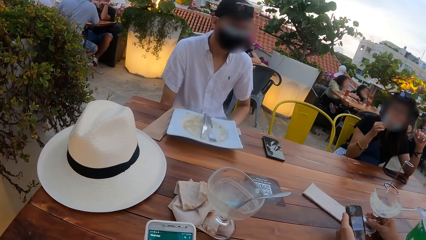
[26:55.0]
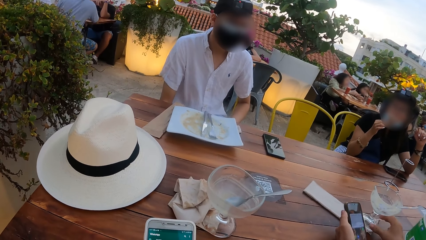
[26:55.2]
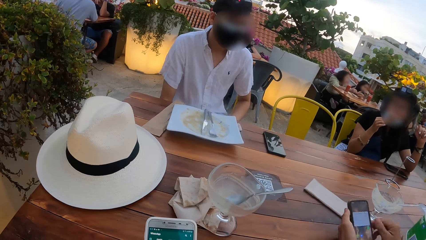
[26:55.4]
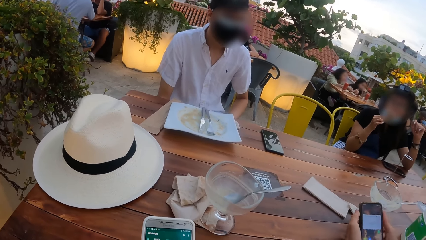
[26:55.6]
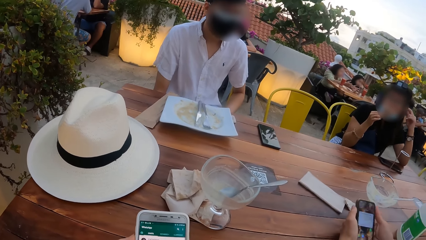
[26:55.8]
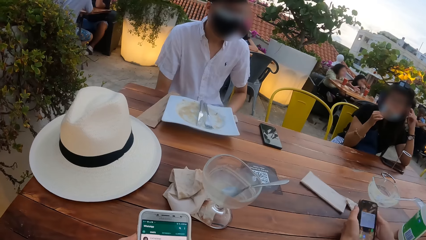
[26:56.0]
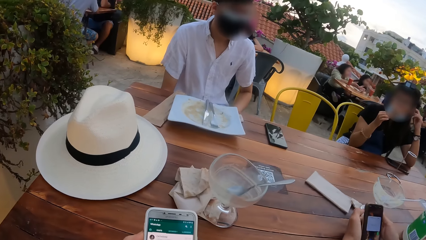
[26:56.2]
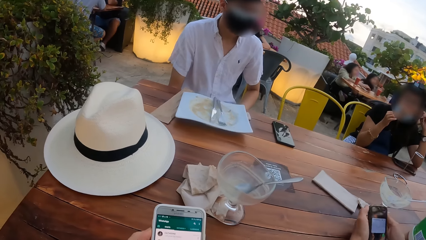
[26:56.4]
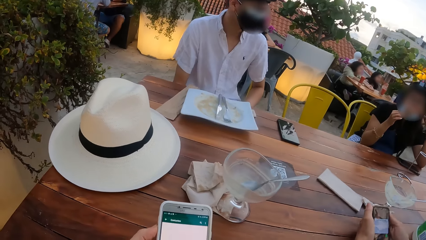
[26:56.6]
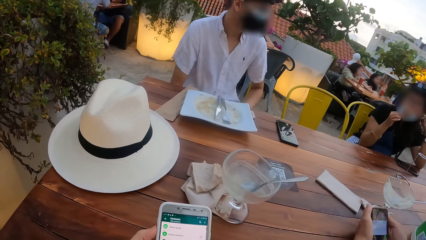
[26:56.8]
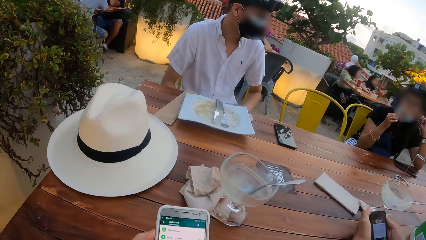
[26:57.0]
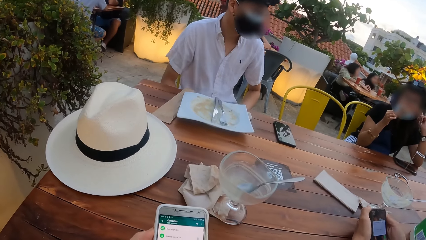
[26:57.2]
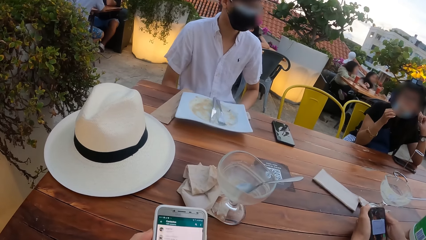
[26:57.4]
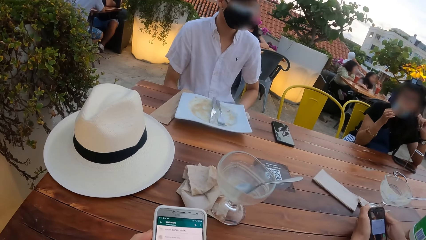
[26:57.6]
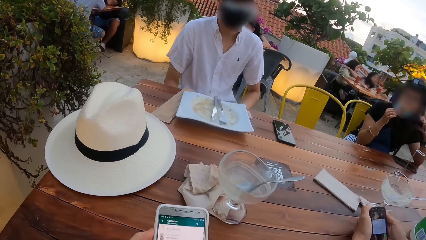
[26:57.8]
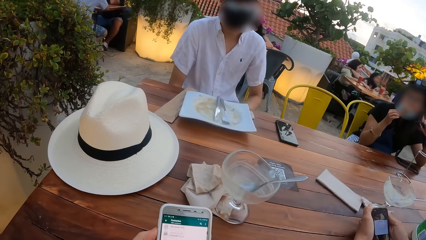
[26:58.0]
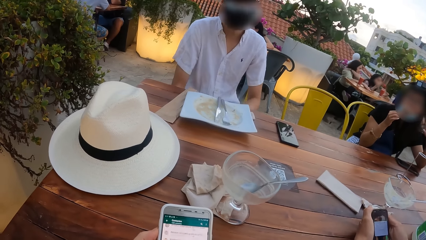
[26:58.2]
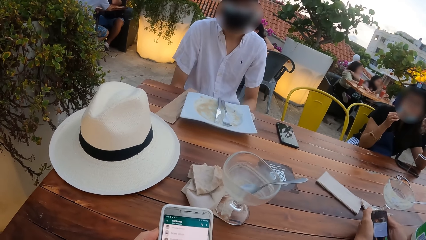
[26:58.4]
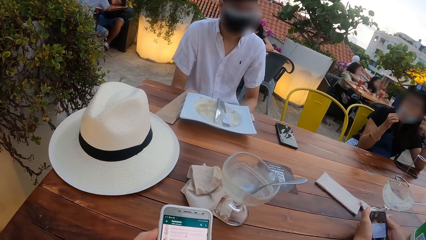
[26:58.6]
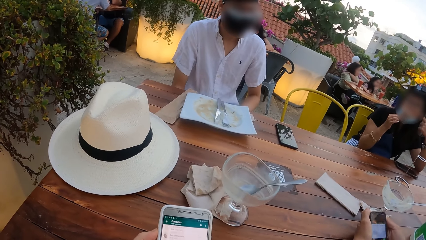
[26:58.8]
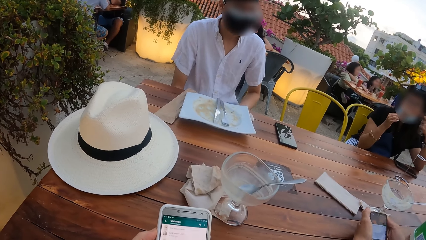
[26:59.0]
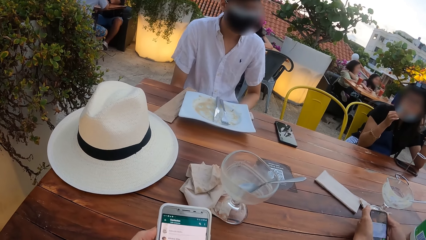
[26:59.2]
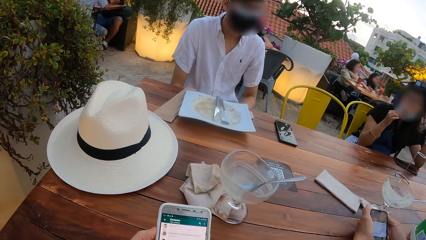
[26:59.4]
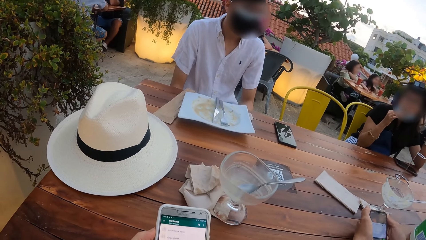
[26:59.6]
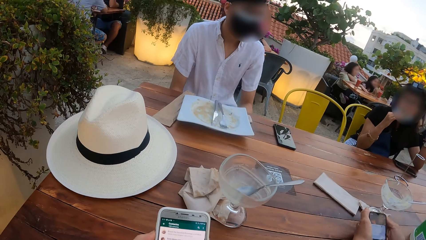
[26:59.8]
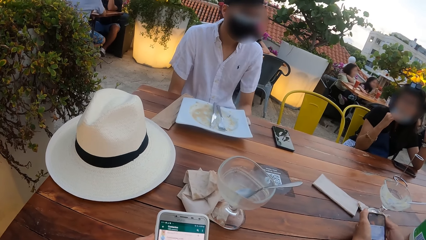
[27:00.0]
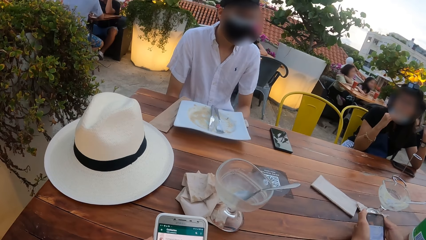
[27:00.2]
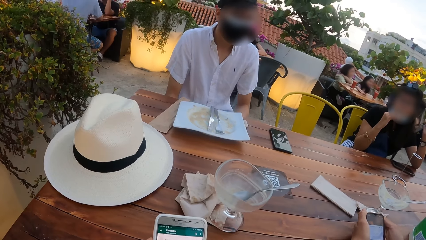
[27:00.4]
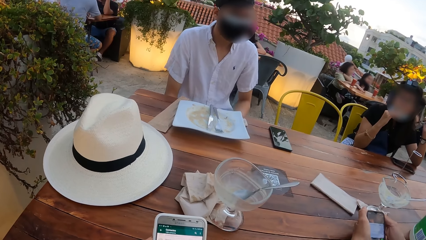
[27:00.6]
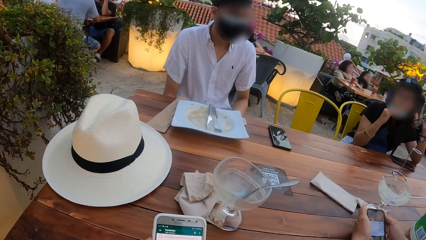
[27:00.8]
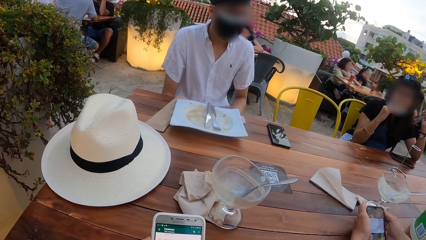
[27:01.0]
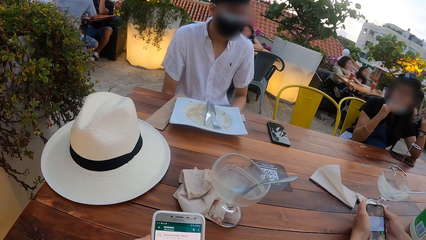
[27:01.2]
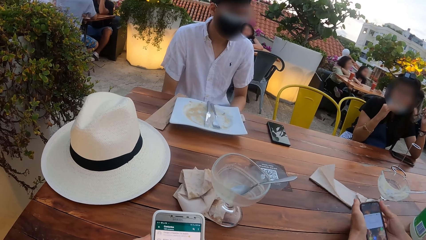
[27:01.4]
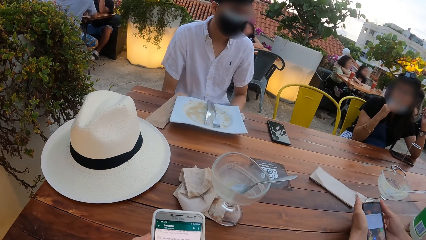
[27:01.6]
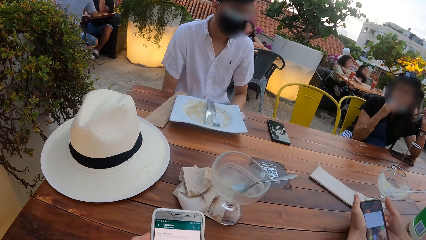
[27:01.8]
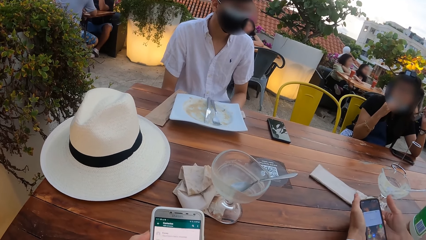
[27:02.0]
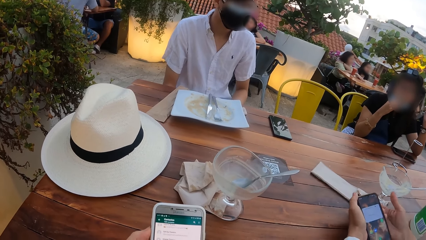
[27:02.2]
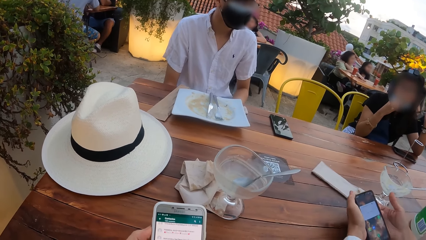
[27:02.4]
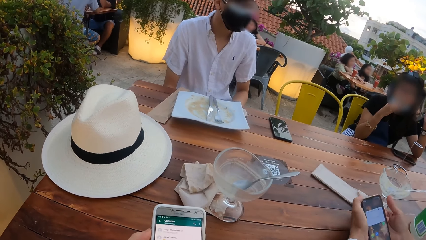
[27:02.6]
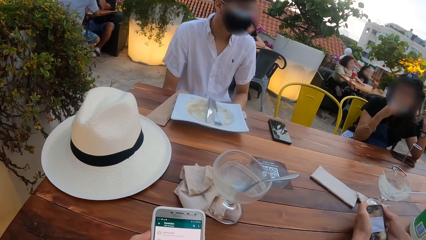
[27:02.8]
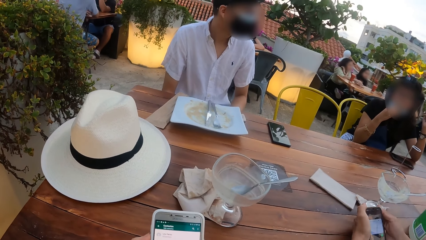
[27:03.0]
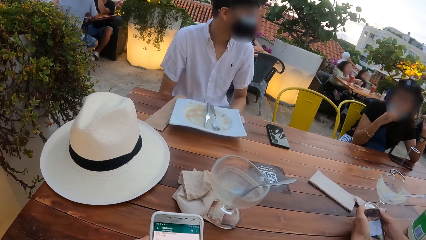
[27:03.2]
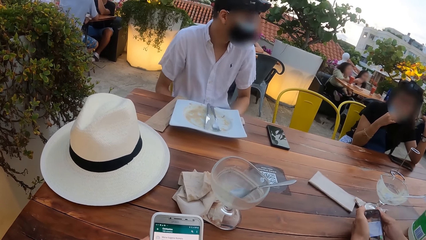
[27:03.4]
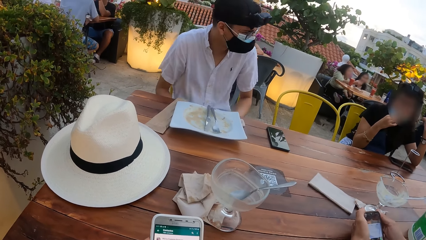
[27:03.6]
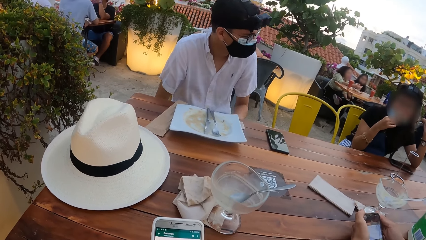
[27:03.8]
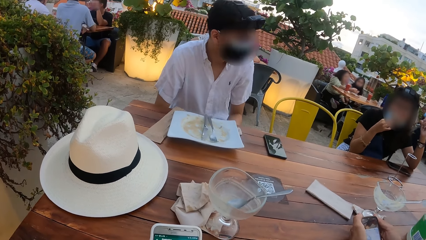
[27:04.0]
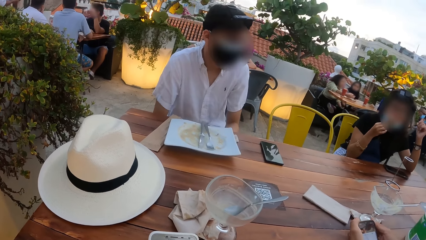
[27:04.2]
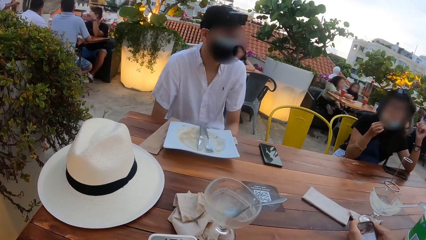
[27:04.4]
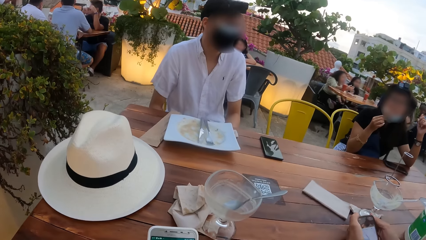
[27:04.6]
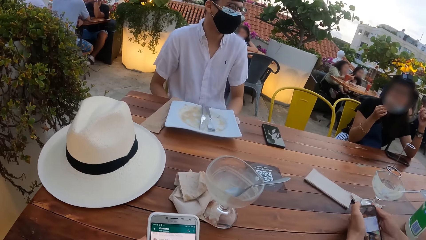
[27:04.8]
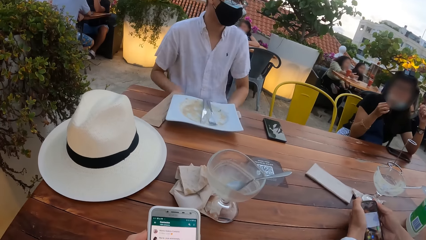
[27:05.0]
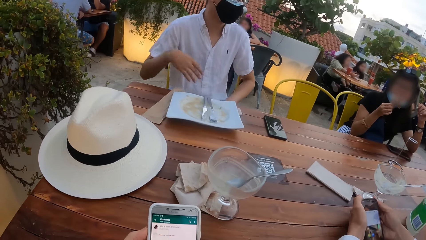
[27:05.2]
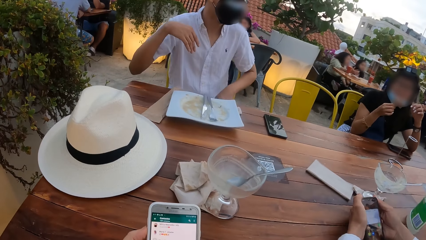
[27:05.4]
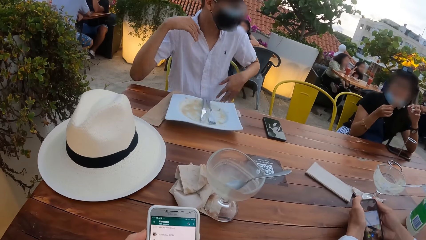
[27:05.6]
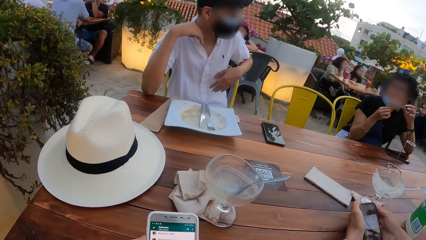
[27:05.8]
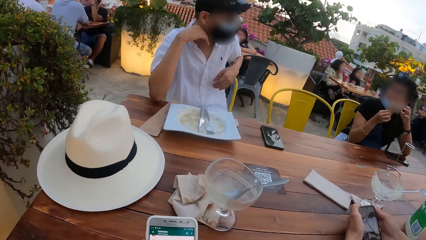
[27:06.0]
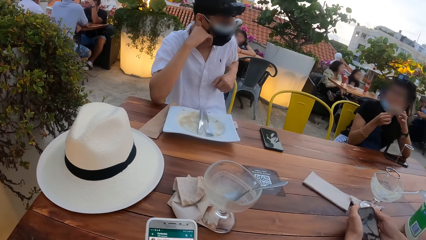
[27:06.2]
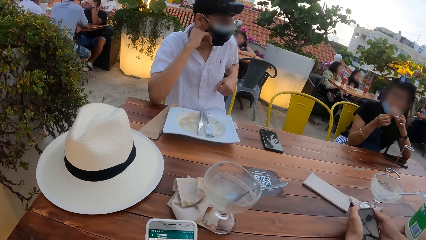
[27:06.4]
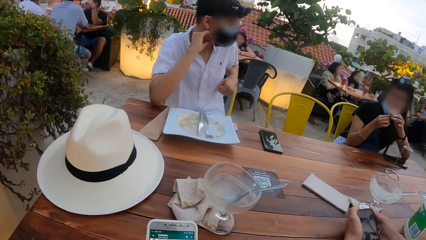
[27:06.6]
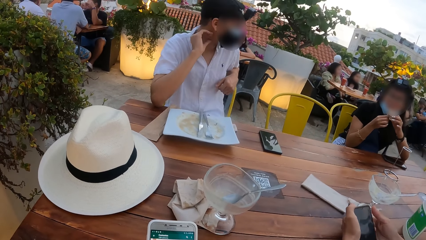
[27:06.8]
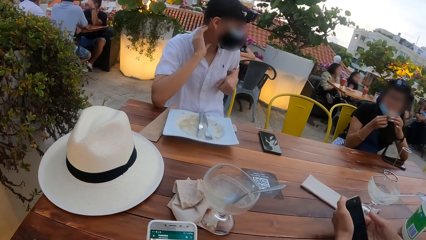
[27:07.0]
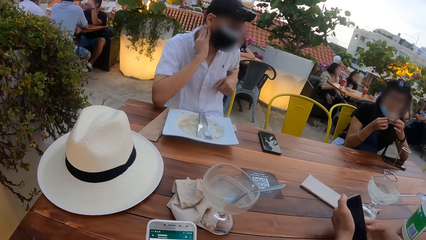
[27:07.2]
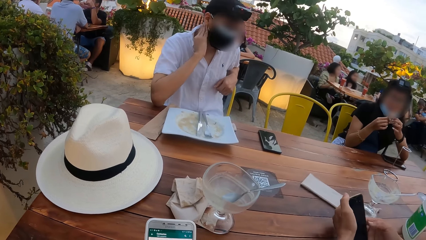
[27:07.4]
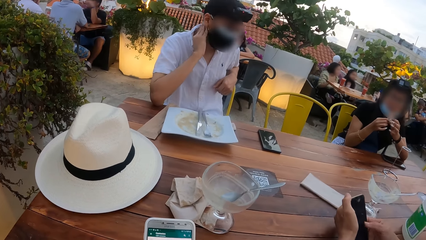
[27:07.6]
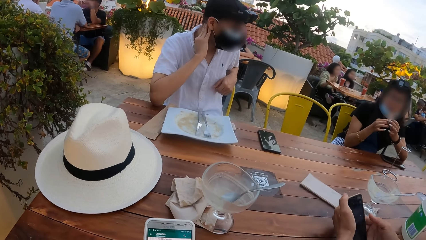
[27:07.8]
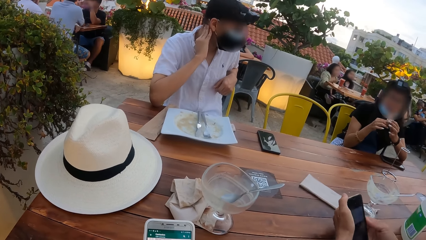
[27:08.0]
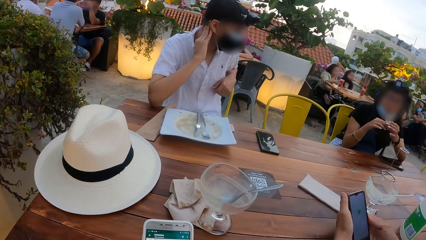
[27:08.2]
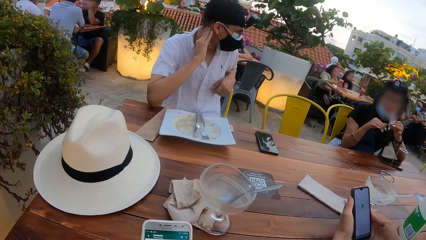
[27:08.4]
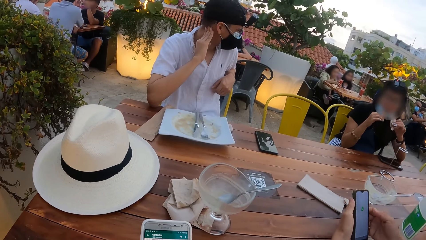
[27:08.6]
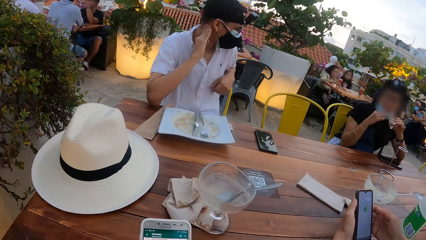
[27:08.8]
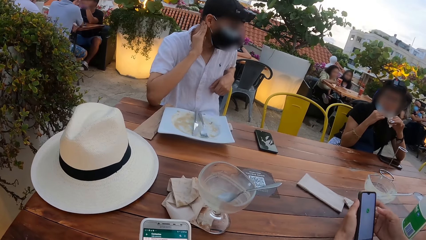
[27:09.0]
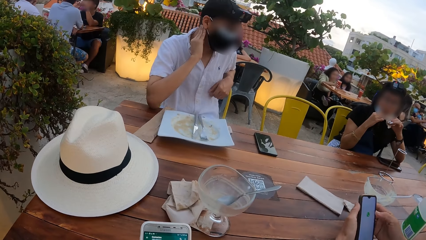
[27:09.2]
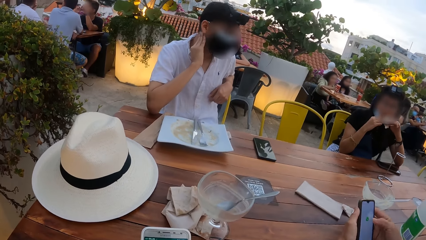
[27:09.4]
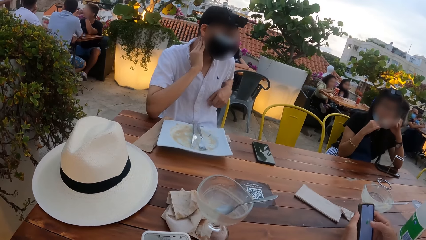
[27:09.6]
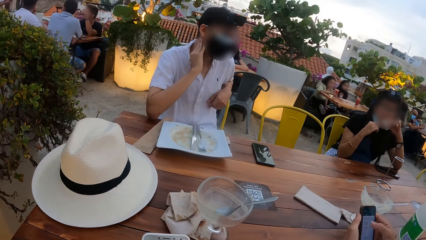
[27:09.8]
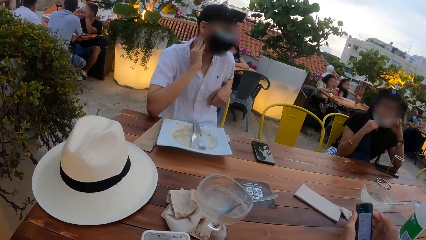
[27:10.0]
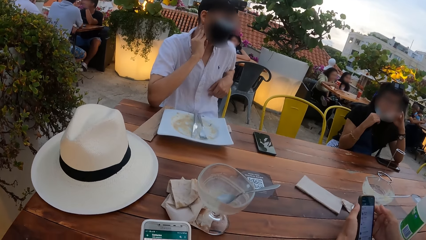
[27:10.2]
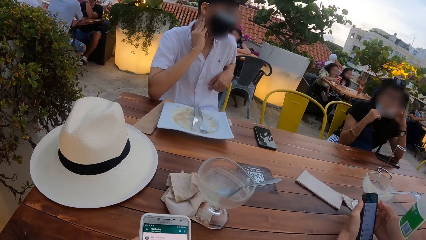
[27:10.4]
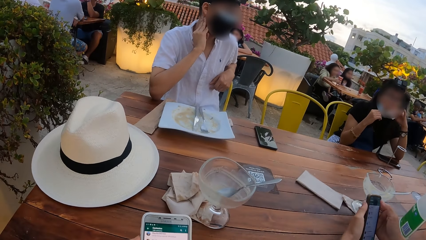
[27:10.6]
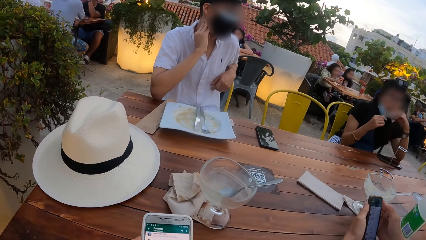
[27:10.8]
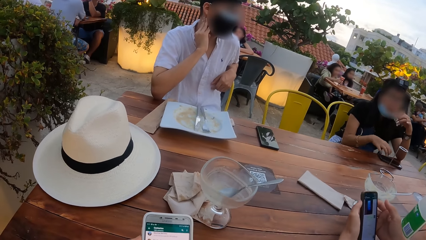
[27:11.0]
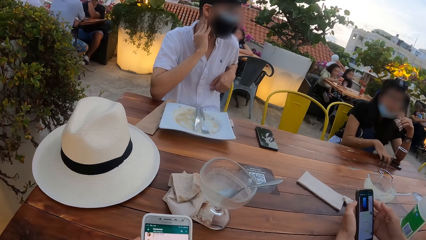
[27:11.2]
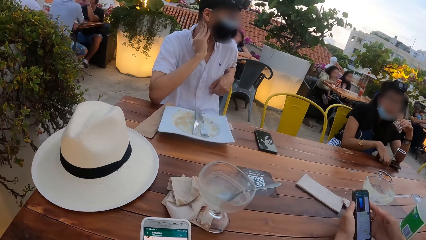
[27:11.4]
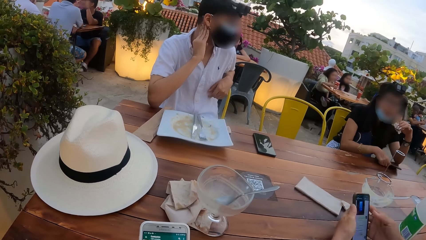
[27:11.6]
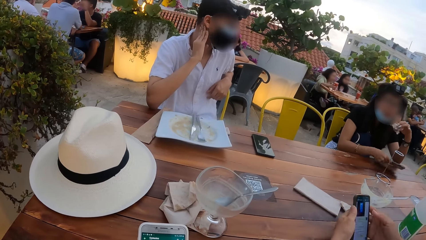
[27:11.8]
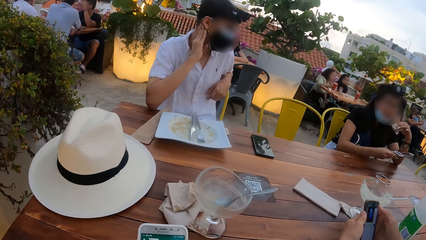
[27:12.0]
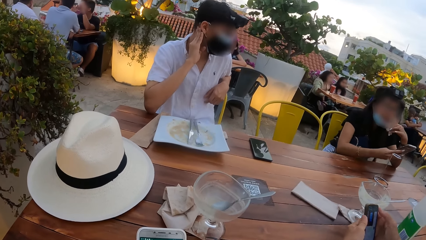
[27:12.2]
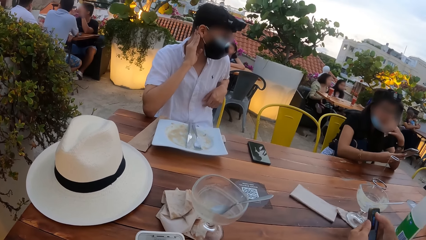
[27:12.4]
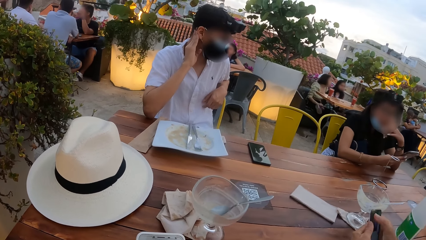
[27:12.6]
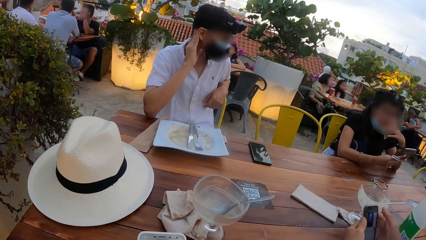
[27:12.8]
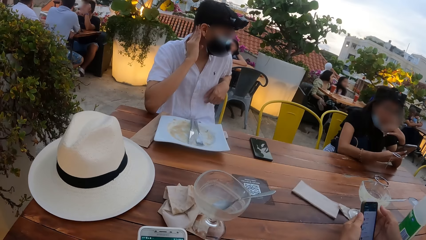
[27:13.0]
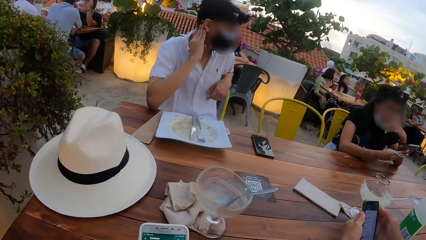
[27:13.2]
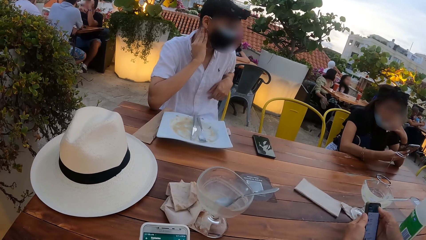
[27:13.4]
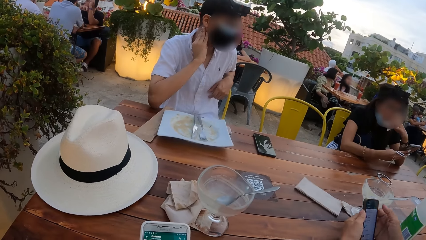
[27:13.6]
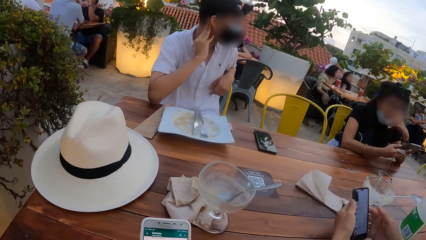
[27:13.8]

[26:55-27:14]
The camera wearer operates the phone. A woman holds a wafer with her left hand. Another woman operates the phone in her left hand with her right hand. The first woman adjusts the mask on her face with her right hand. She eats the wafer in her left hand, picks the phone from the table with her right hand, and operates the phone with her right hand.
